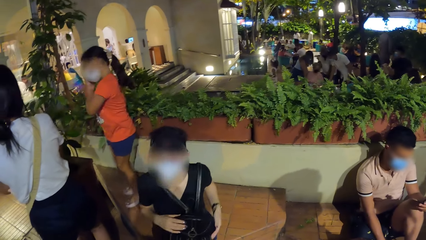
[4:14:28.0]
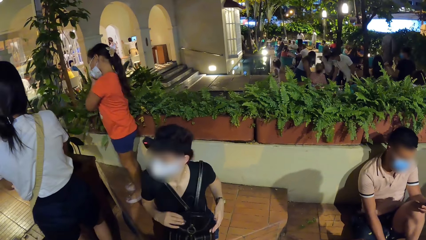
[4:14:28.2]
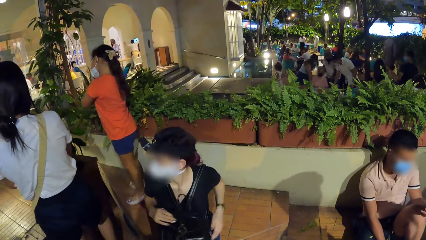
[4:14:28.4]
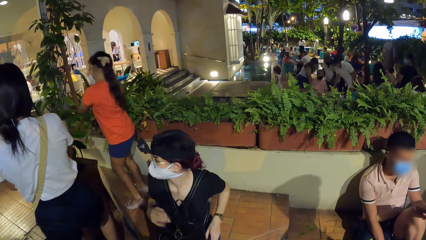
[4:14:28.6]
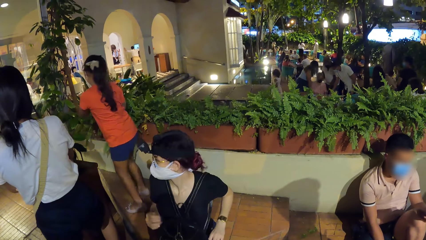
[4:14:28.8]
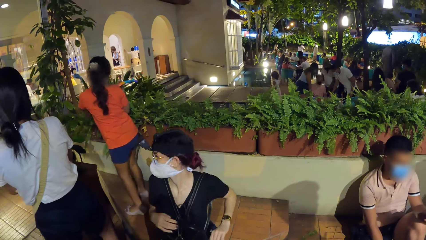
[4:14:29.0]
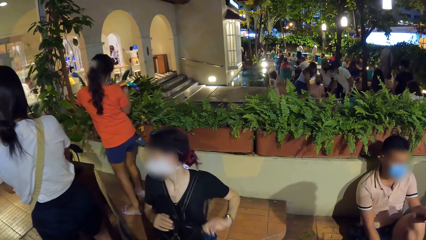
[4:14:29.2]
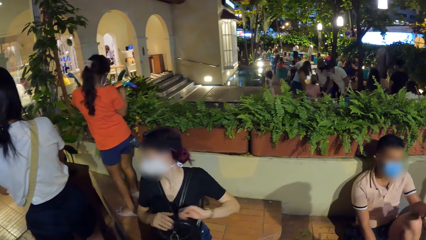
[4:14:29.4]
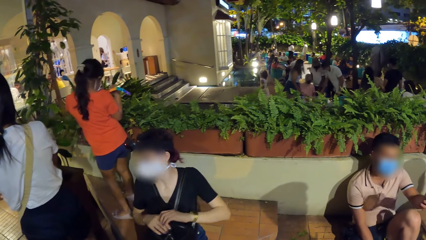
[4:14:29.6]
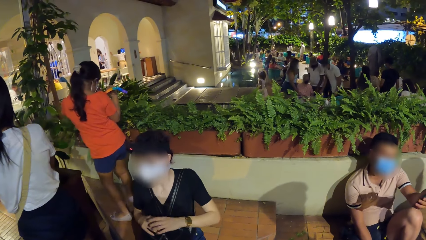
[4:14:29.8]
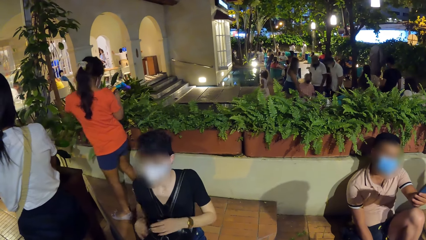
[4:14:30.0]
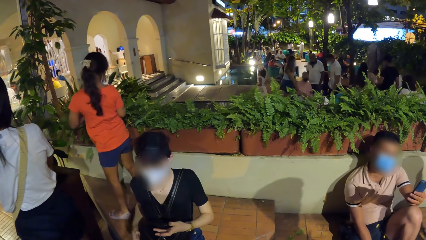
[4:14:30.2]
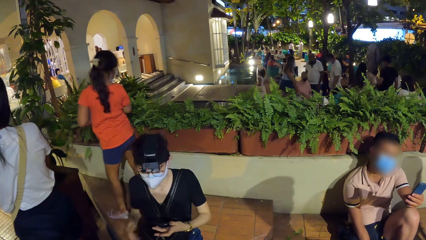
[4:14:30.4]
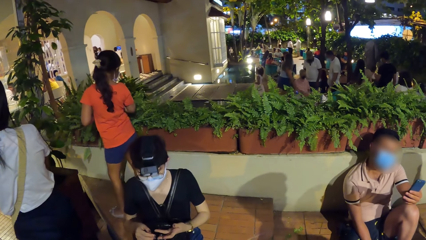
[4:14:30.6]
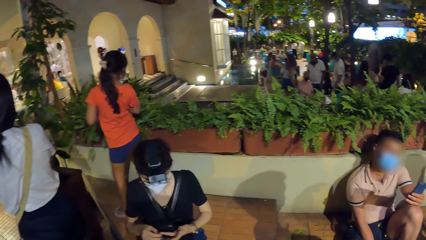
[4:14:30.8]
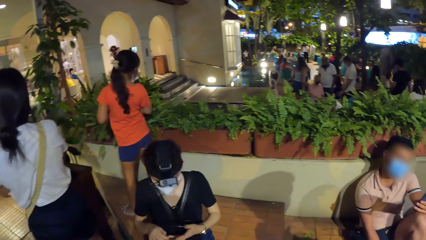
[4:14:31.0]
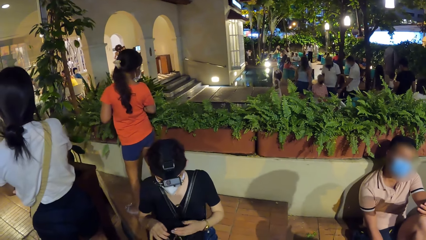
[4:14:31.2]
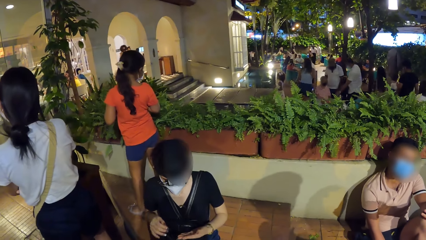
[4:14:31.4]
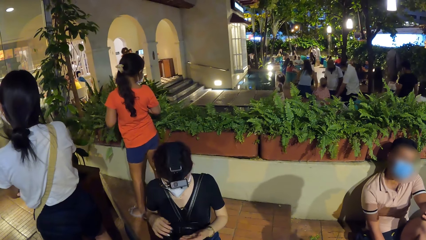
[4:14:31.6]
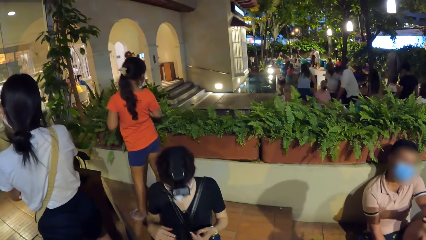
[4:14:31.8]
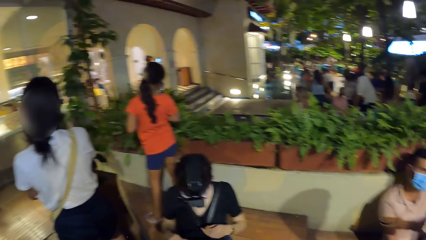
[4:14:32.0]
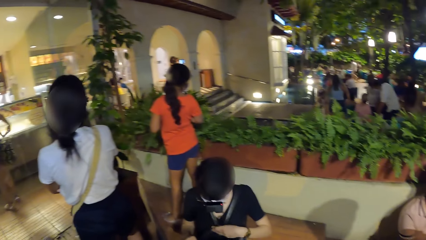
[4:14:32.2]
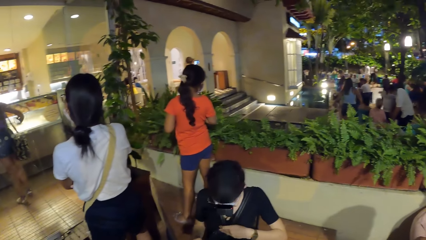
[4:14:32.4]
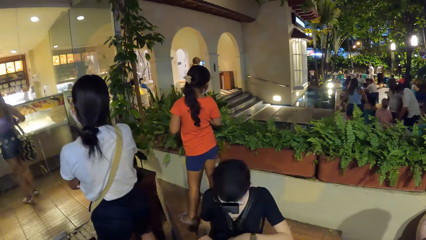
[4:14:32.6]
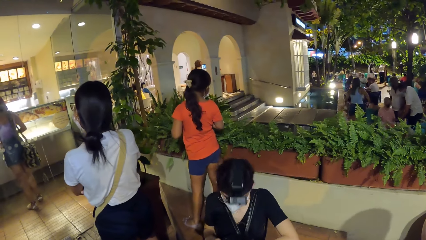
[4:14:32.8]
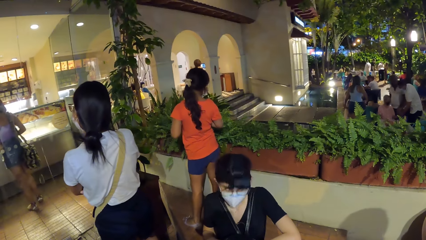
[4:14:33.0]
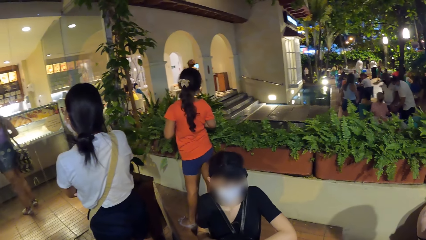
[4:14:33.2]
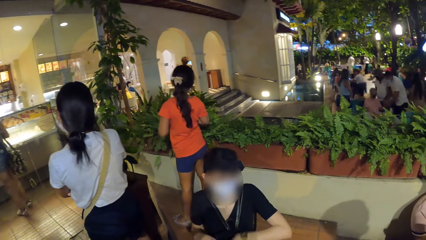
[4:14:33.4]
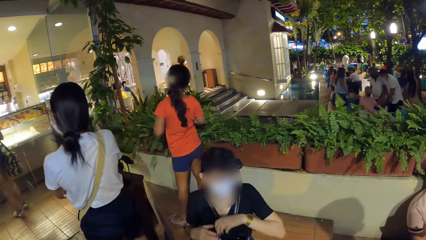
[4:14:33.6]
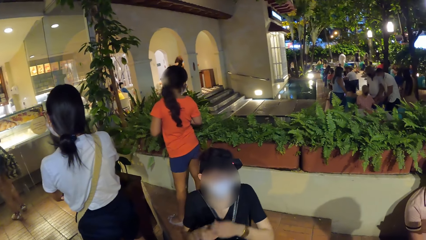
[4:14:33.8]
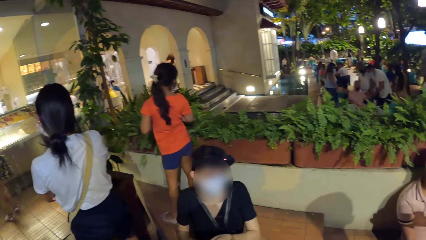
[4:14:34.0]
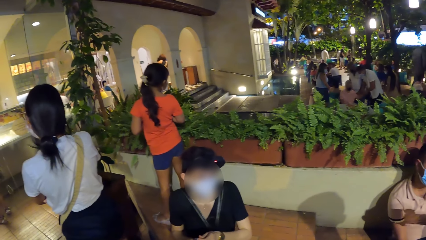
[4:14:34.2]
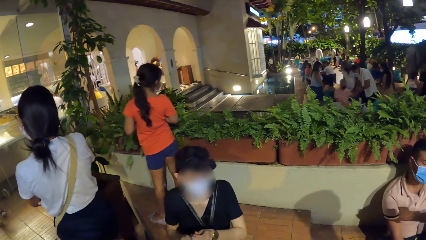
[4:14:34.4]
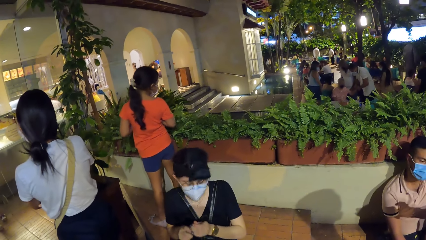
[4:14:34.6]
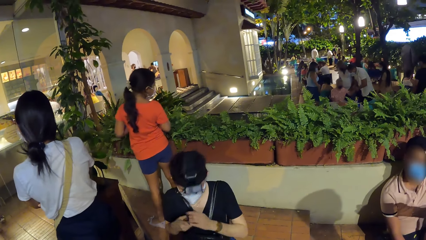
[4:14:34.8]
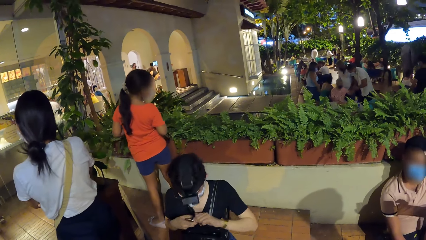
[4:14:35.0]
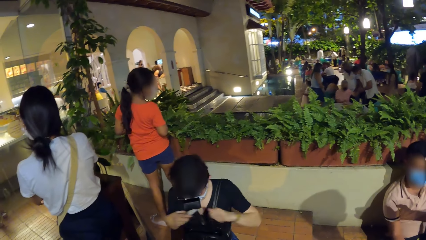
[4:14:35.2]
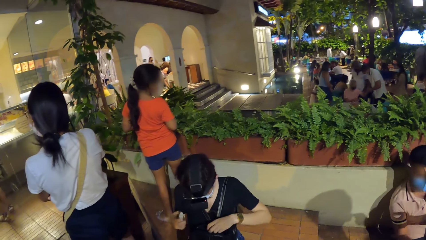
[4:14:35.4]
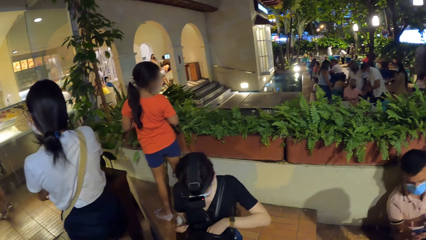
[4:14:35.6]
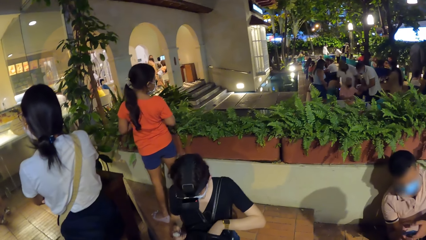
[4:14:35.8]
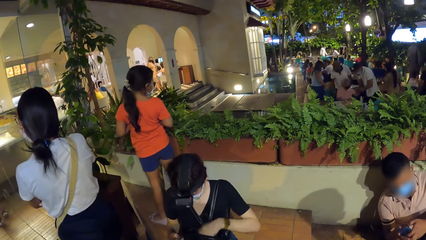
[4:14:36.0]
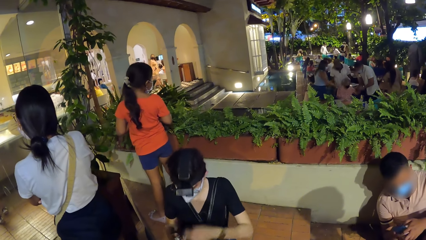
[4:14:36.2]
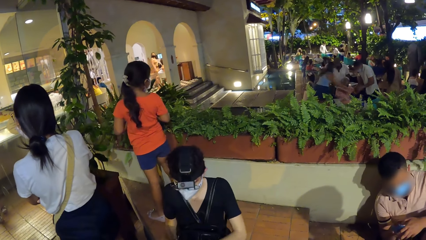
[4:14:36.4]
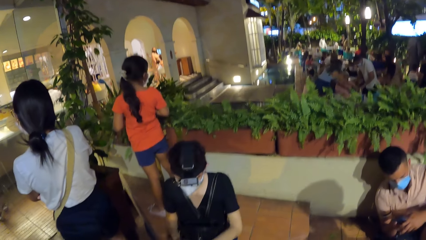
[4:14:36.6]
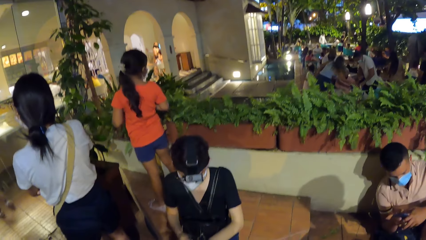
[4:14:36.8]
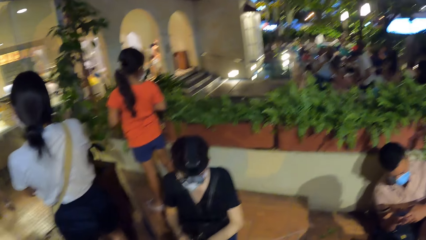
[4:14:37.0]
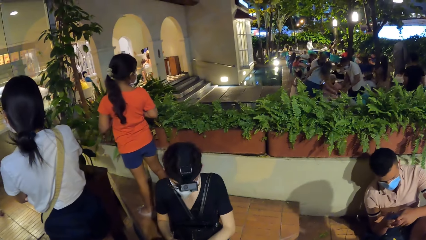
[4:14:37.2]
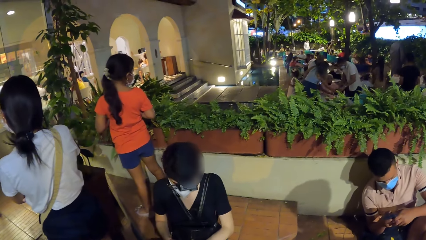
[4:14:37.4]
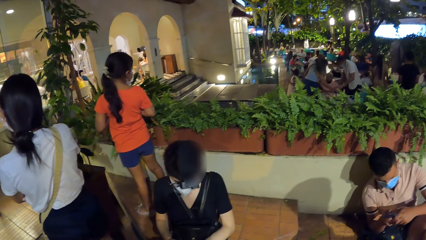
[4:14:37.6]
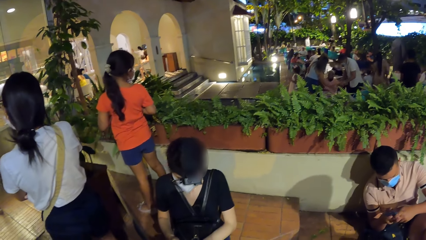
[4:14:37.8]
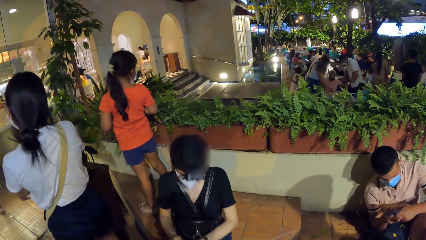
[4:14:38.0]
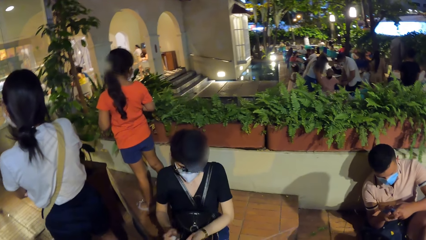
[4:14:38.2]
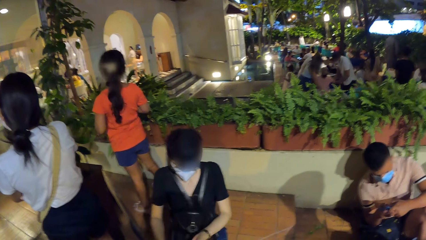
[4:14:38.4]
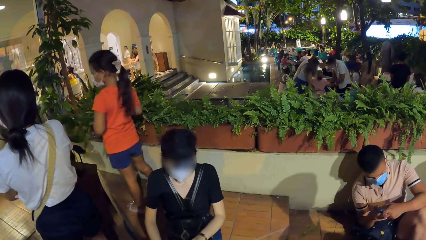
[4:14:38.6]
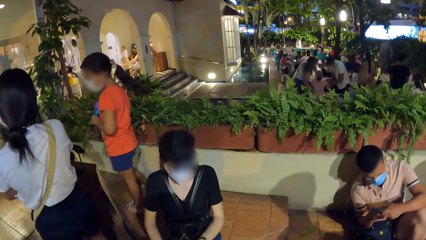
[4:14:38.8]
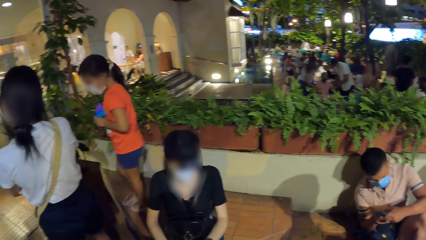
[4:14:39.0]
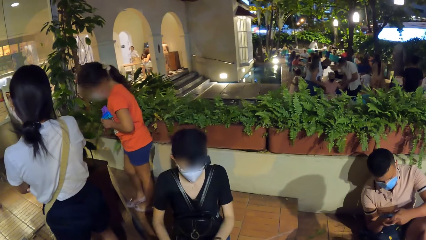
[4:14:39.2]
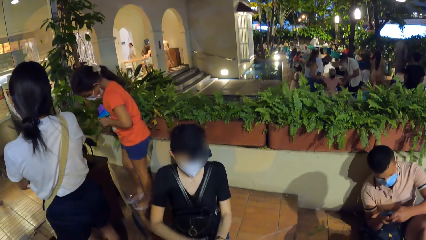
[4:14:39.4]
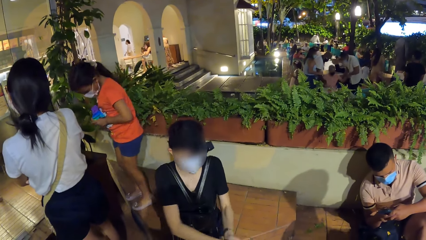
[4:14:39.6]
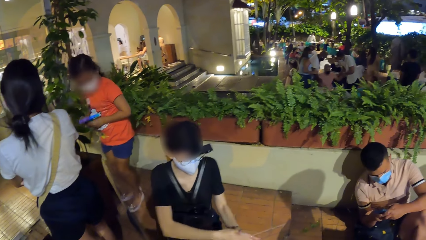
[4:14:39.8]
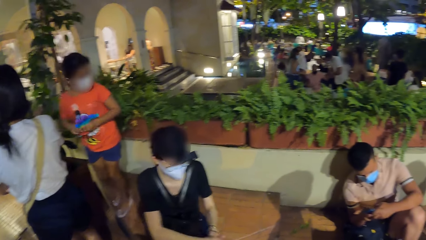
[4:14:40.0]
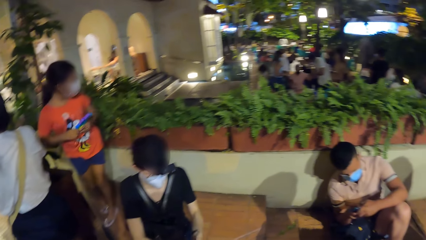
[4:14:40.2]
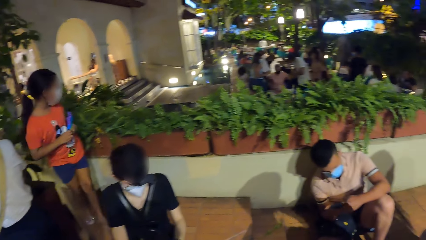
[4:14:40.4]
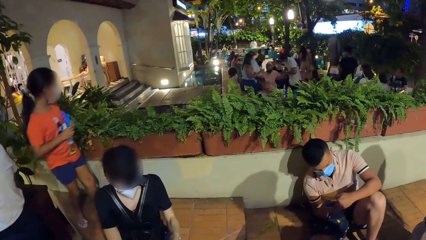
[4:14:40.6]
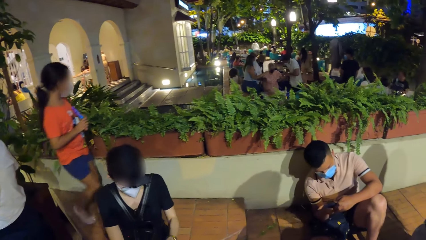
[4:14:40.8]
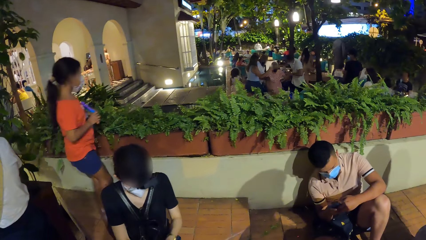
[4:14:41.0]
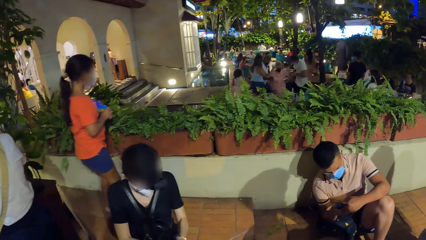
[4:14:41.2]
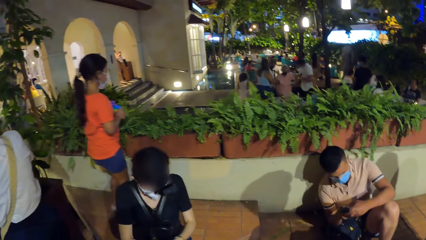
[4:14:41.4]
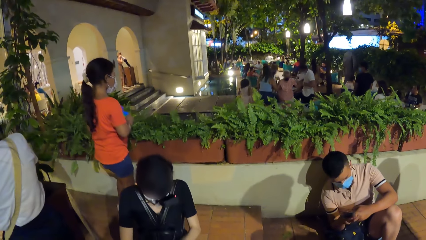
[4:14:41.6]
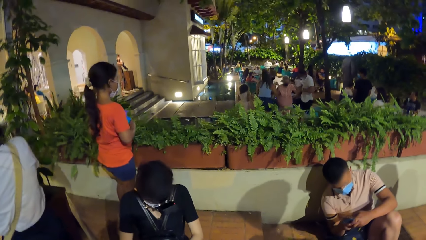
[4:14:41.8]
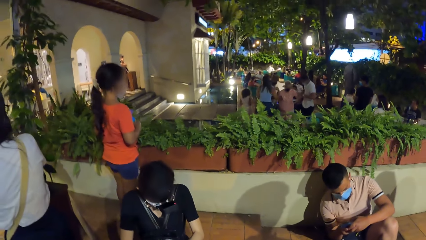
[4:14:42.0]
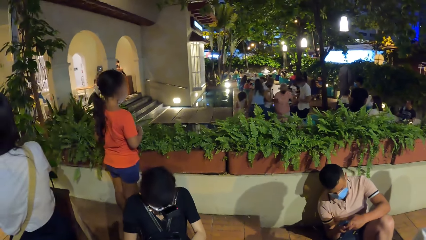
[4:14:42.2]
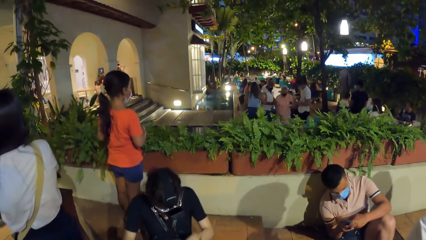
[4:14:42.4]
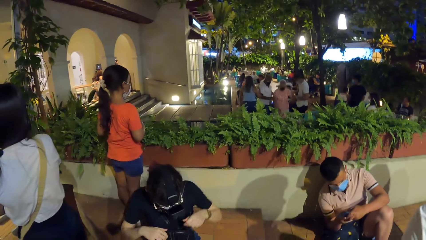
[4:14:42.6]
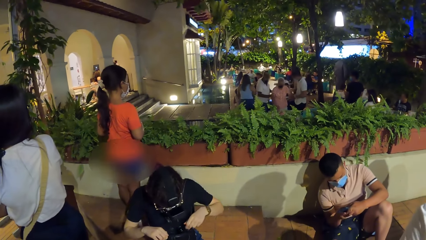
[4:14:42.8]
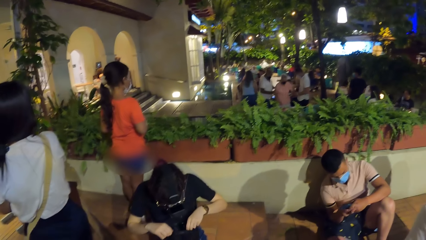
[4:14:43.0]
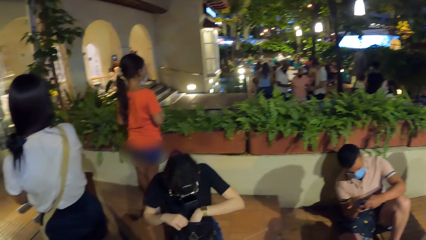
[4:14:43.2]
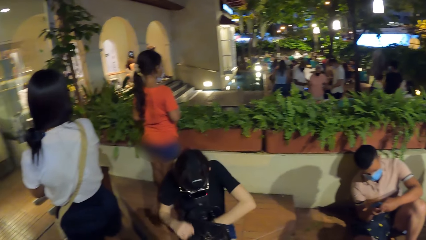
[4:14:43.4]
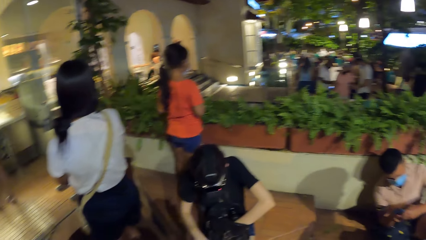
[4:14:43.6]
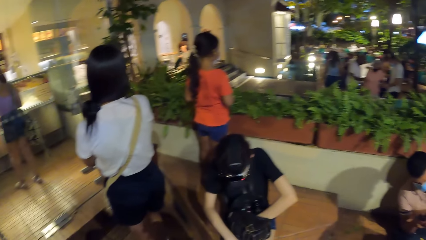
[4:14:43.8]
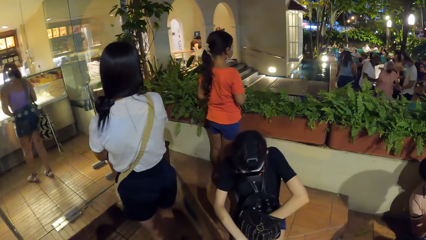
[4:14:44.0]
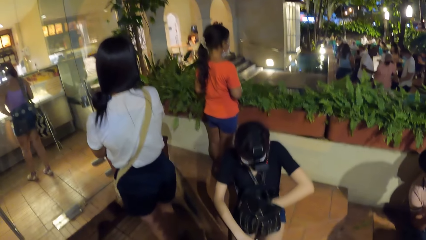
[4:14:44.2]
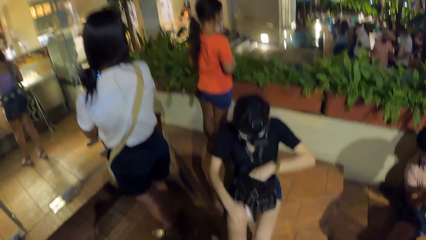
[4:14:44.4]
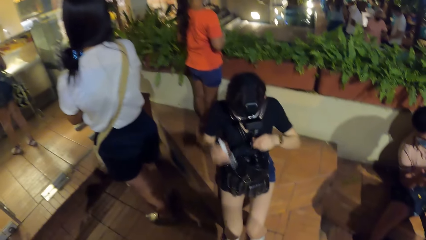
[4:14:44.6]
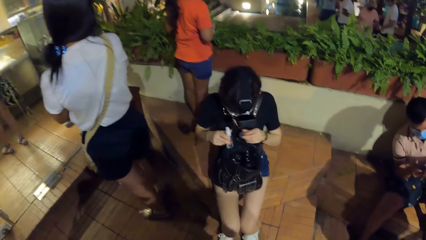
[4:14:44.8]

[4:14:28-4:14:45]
The woman opens the backpack with her left hand. The woman opens the backpack with her right hand. The woman removes the hand sanitiser from the backpack with her left hand. The woman opens the hand sanitiser with her left hand. The woman drops the hand sanitiser cover in the backpack with her left hand. The man operates the phone with his hands. The woman rubs her hands together. The woman puts her left hand into the backpack. The woman picks up the hand sanitiser from her legs with her right hand.
